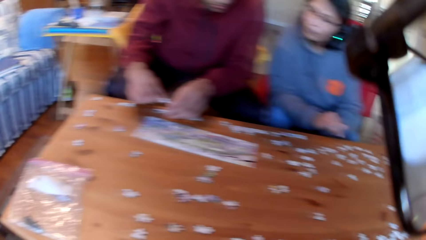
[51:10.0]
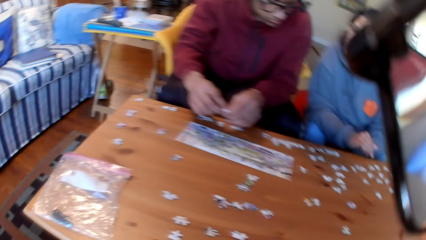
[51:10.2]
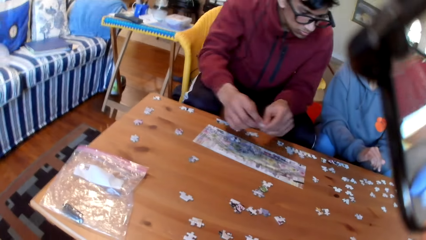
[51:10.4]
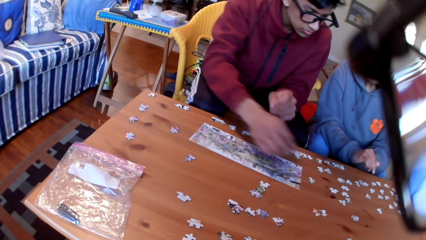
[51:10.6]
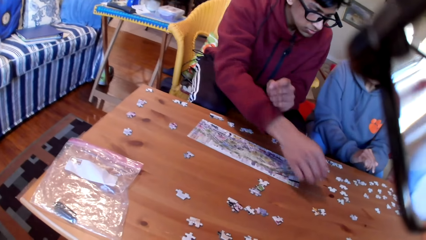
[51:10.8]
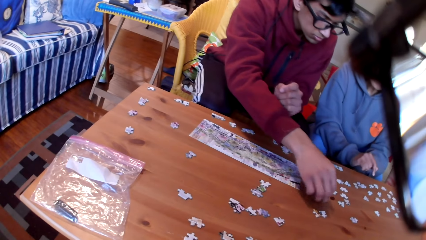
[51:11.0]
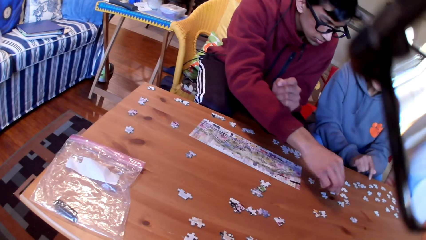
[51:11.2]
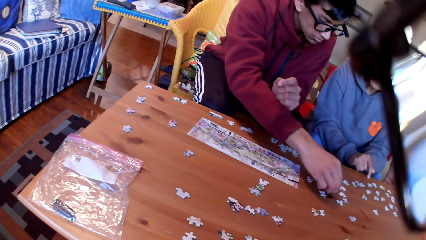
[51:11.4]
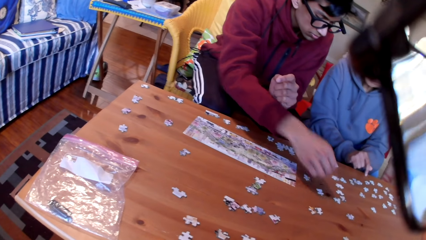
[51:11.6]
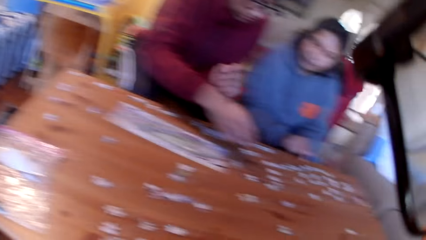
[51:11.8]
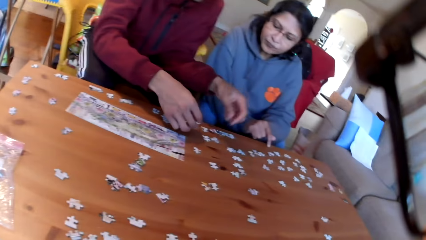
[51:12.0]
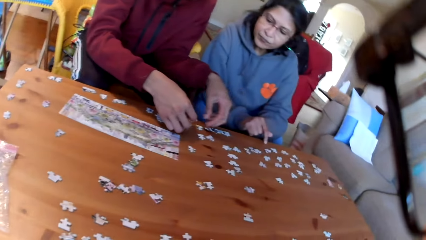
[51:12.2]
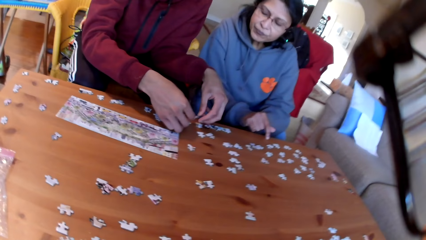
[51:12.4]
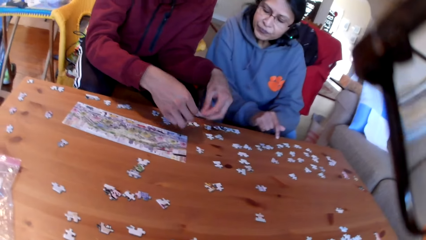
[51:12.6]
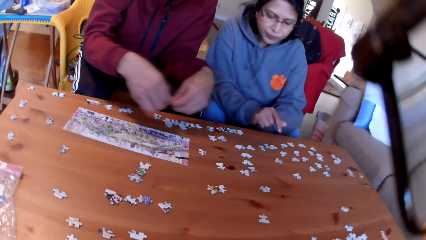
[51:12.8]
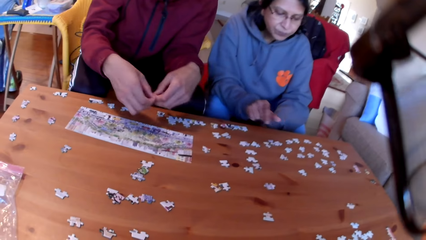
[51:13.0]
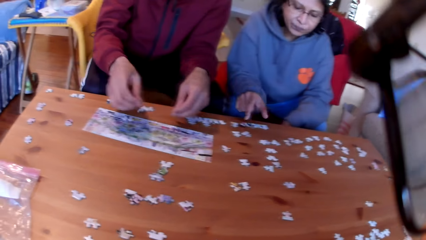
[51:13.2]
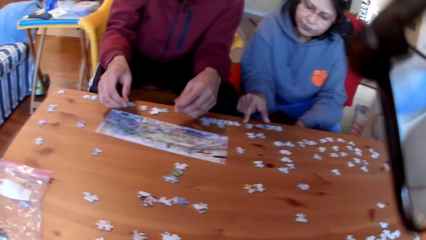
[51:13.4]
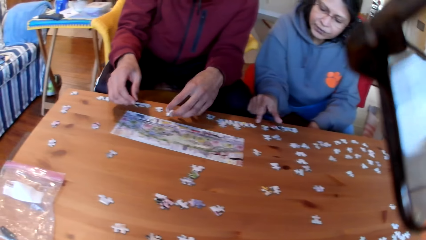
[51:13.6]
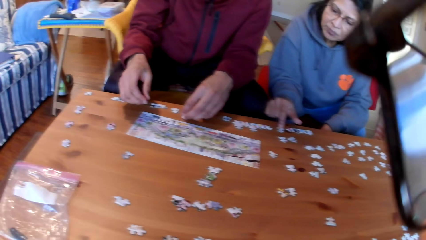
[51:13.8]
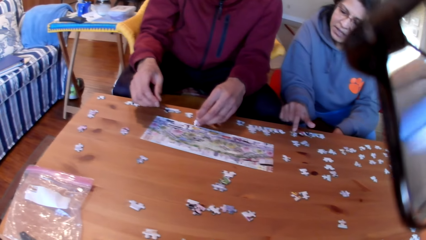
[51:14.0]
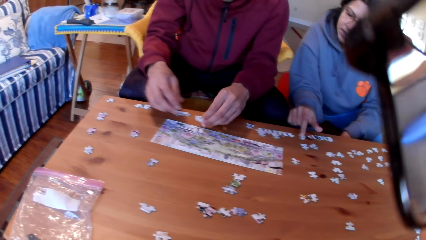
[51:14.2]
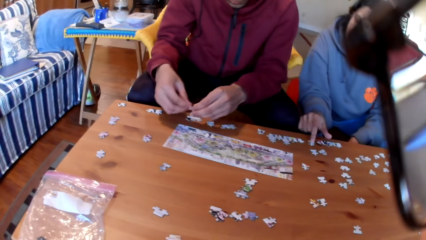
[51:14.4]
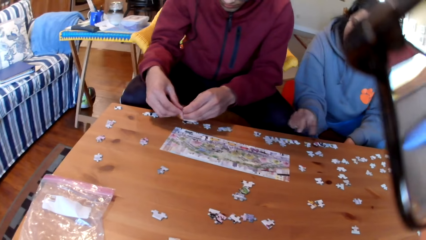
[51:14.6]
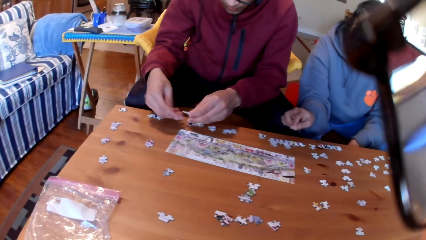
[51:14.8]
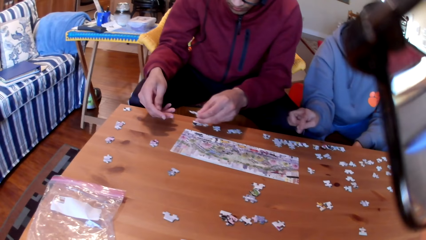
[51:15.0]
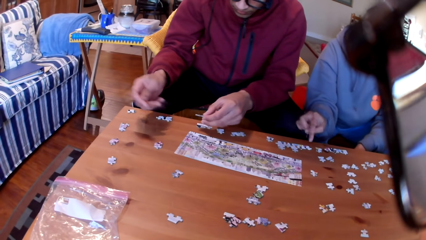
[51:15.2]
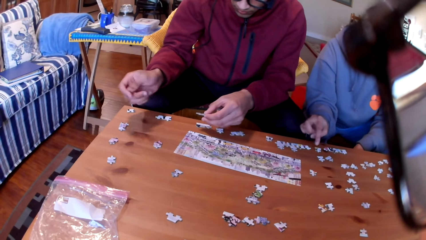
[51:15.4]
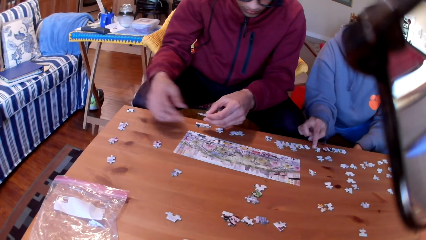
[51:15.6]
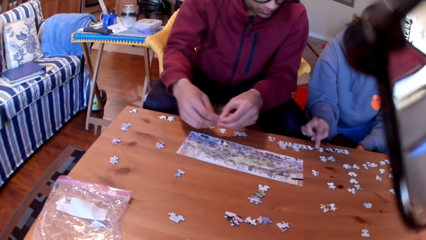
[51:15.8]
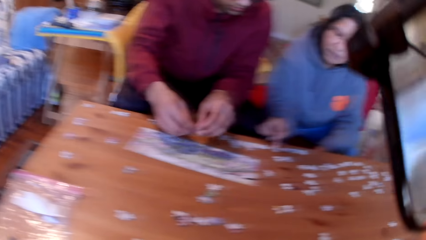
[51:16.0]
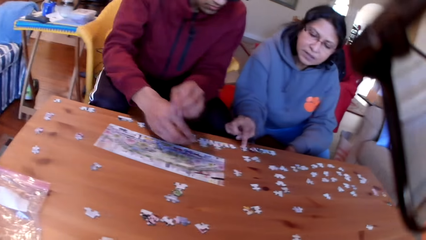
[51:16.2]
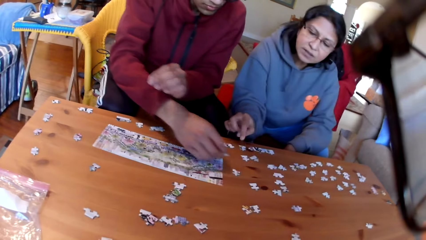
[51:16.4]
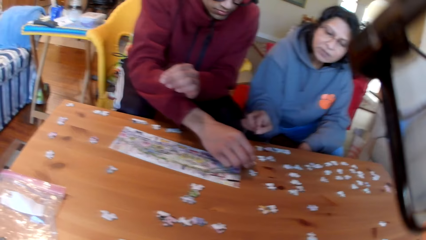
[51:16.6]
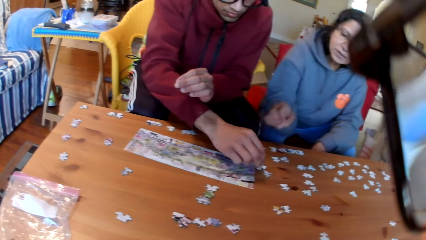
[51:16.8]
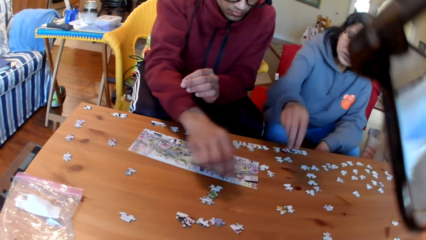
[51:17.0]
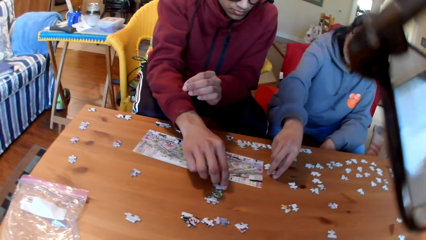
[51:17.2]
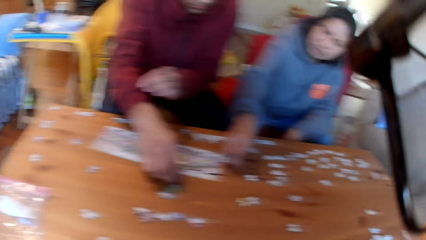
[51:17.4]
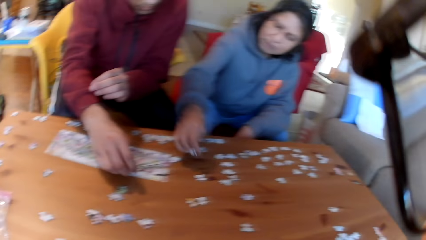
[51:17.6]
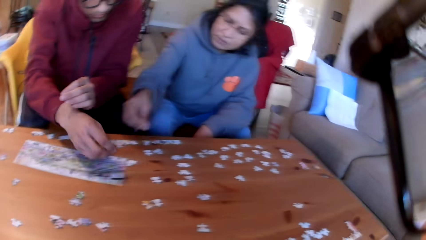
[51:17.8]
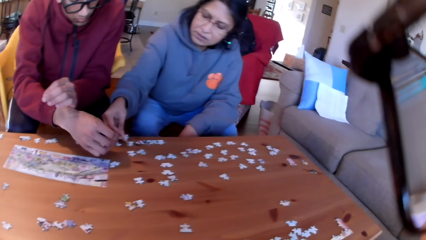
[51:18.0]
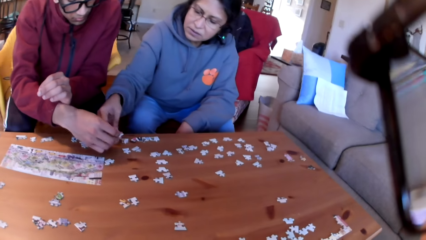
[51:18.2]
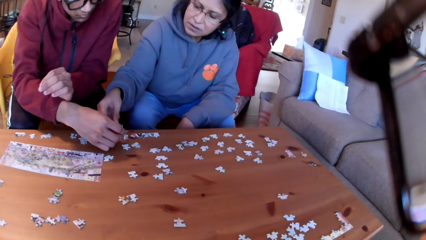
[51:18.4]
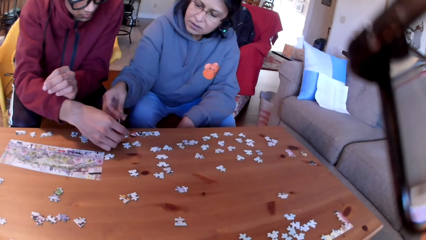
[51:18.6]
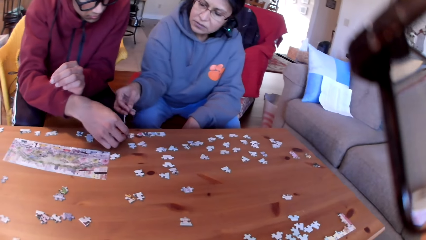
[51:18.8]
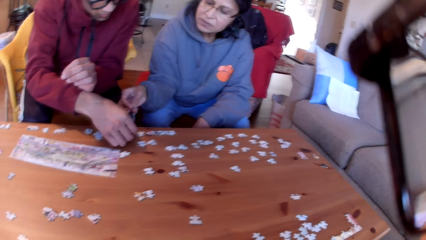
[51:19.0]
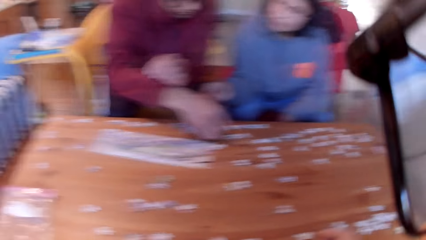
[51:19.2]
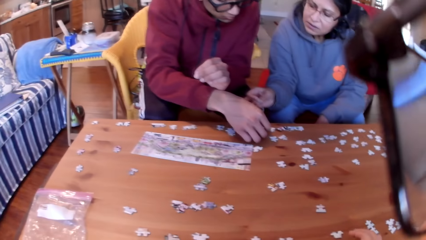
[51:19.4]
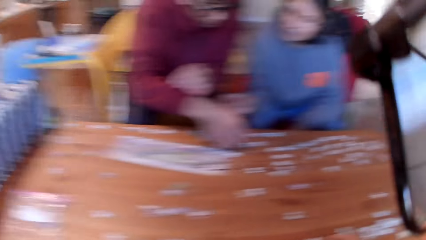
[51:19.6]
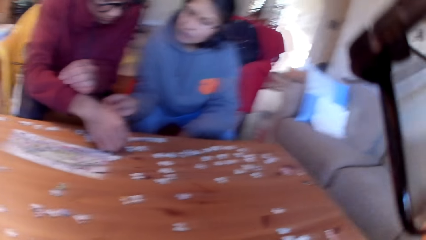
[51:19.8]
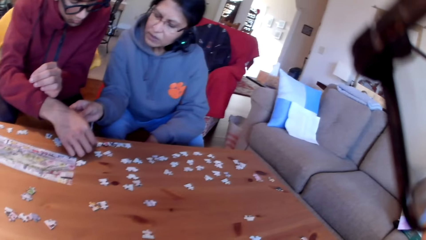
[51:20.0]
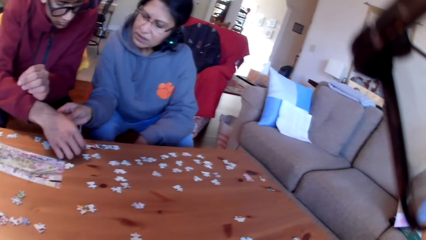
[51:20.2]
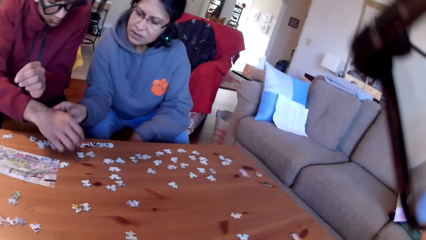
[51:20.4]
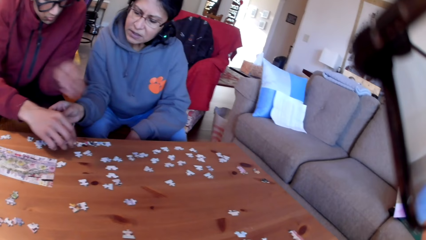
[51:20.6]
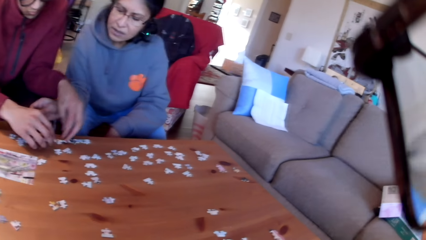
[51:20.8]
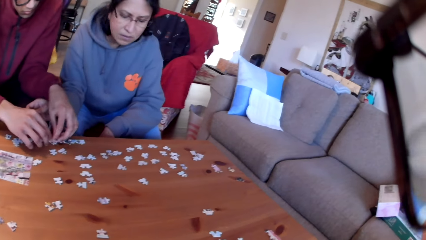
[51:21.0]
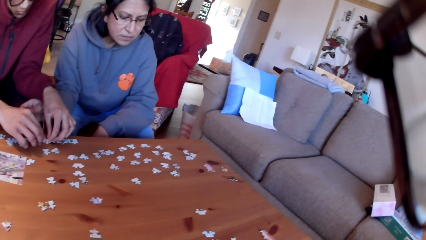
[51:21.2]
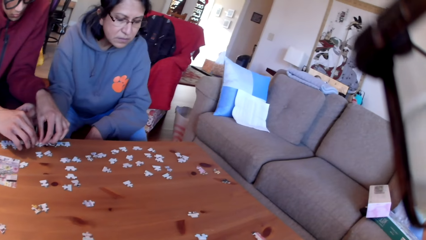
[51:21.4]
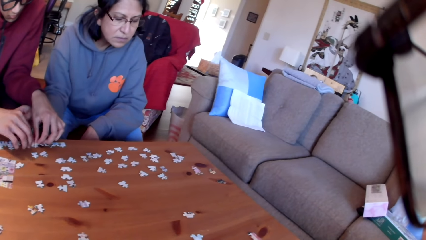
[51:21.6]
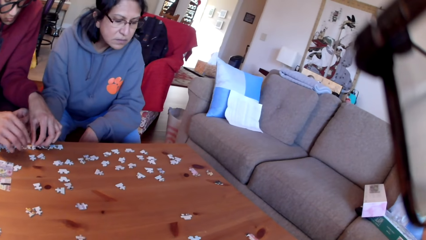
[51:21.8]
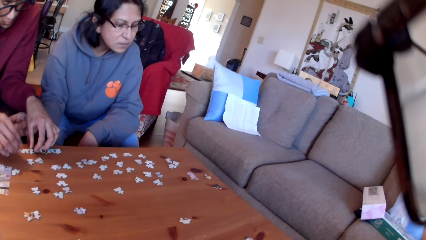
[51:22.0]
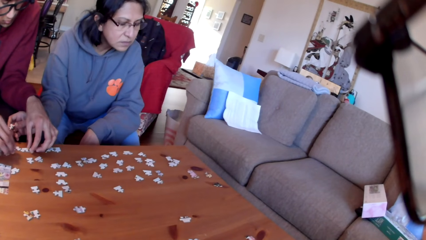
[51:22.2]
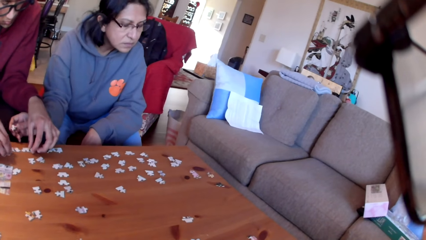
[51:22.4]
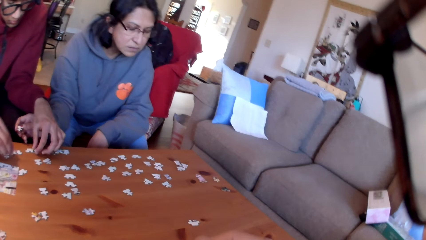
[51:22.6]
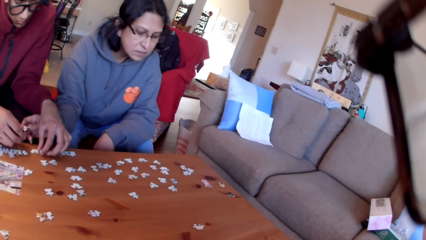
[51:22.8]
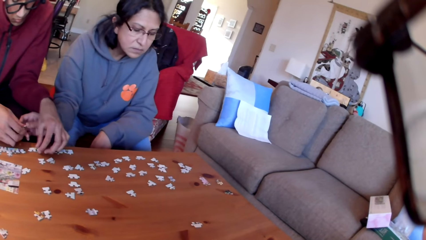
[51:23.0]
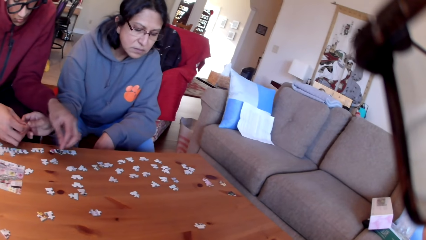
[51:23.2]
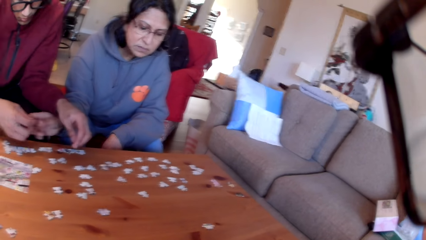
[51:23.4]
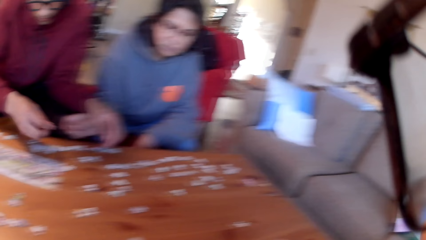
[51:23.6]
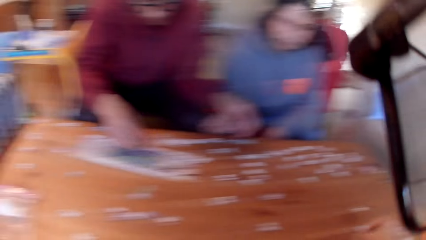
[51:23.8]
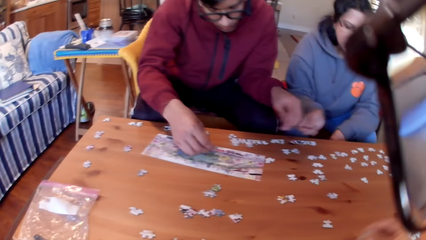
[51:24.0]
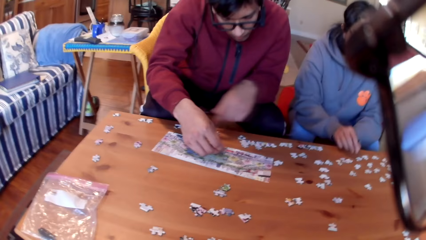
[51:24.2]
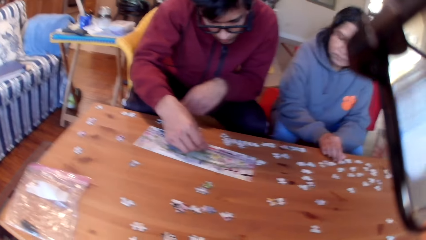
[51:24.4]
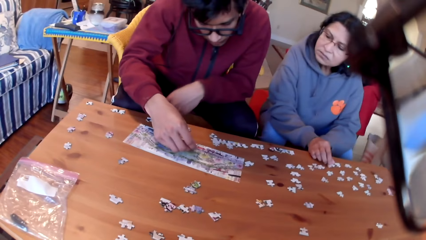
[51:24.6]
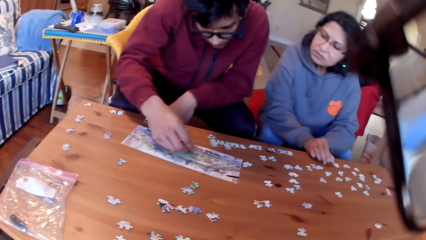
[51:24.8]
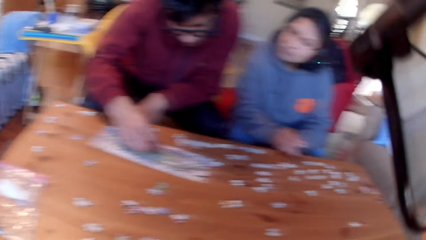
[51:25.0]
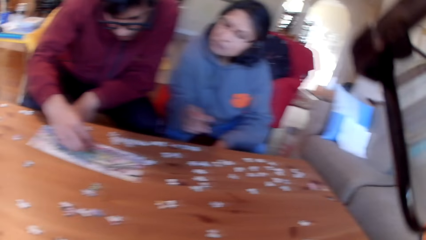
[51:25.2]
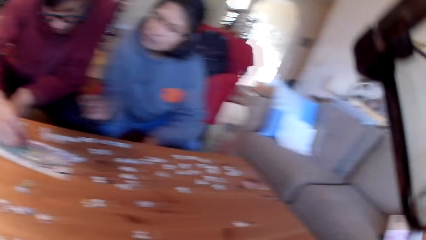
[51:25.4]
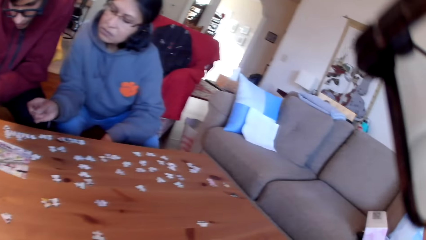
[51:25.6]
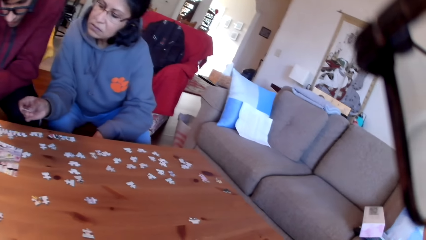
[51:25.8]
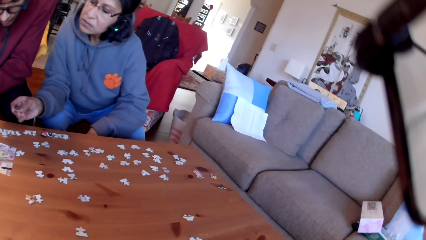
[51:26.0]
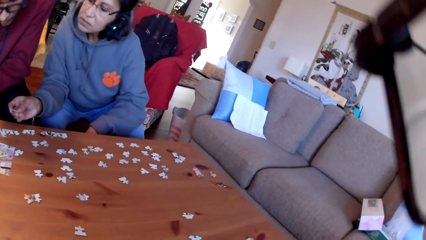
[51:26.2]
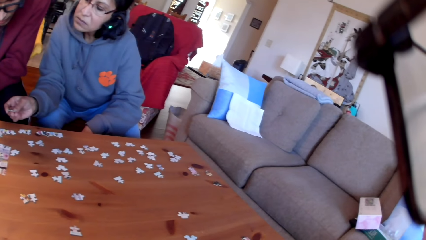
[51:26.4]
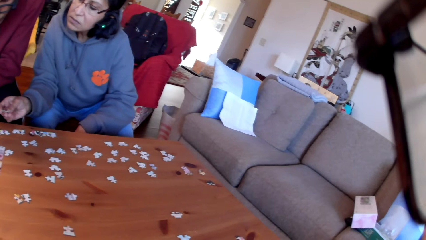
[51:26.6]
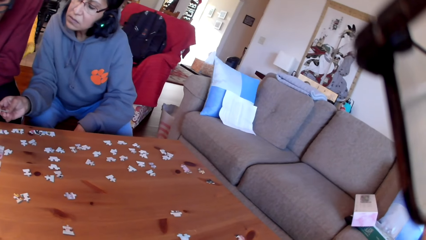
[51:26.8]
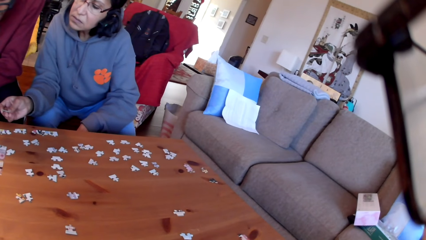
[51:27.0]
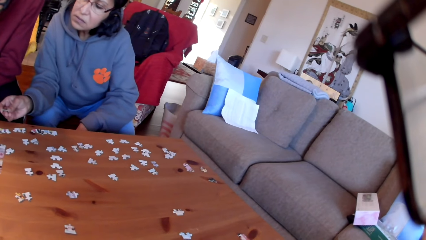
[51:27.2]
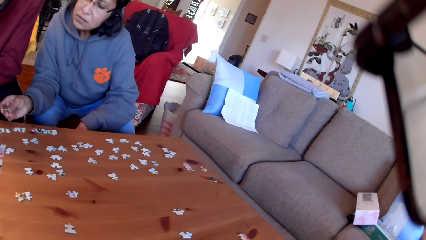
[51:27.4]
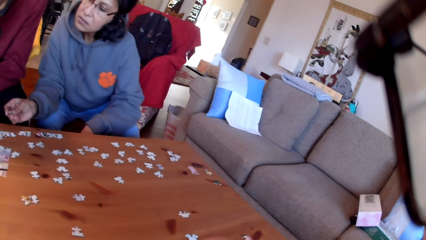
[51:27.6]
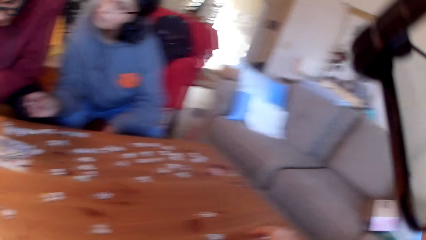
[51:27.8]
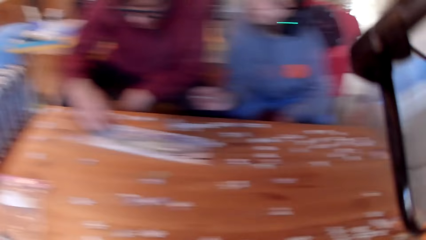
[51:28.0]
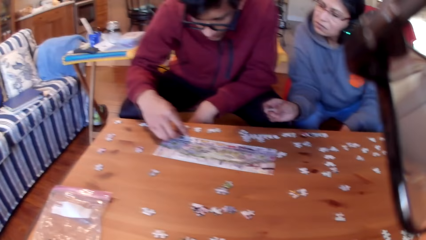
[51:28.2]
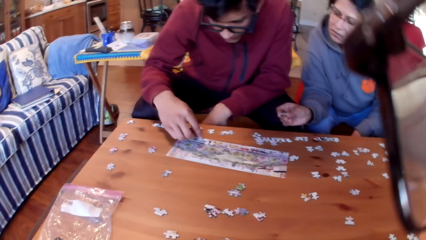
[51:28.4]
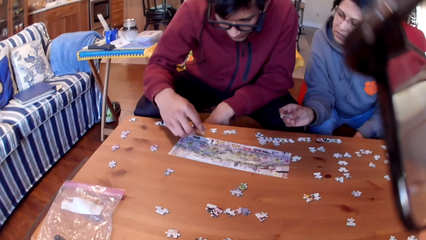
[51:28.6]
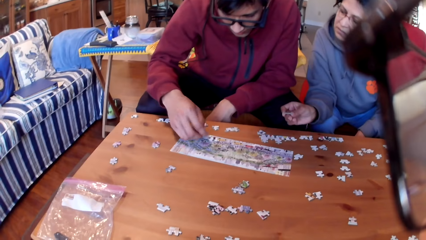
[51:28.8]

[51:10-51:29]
The man takes a puzzle, puts a puzzle on the table, takes a puzzle, and puts the puzzles on the table. The woman moves the hand on the table and points at the jigsaw puzzle. The man takes a puzzle, puts the puzzle on the table, and picks up the jigsaw puzzle. The woman takes a puzzle. The man puts a puzzle on the table. The woman arranges the jigsaw puzzle and holds a puzzle in the hand. The camera wearer looks at the table. The man joins the puzzles, takes a card from the woman, puts the puzzle on the paper, and arranges the jigsaw puzzle. The woman takes a puzzle and shows the man a puzzle. The camera wearer looks at the table and looks at the colleagues.
